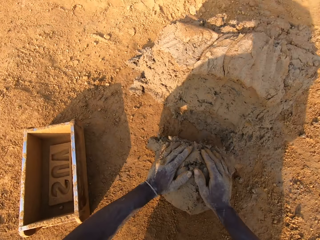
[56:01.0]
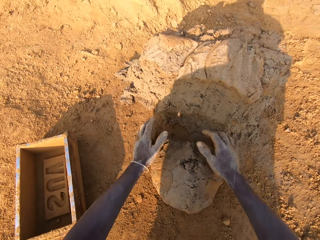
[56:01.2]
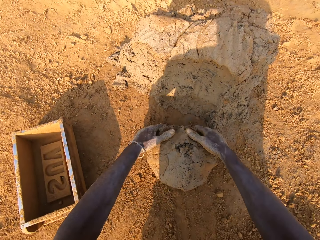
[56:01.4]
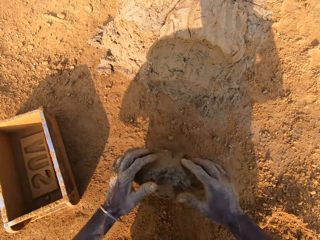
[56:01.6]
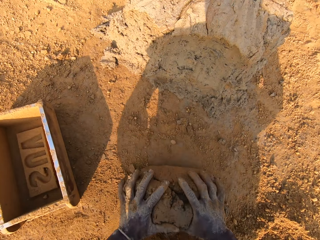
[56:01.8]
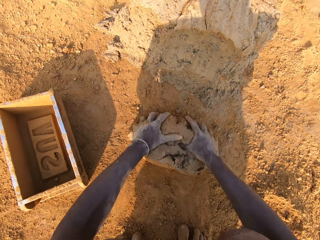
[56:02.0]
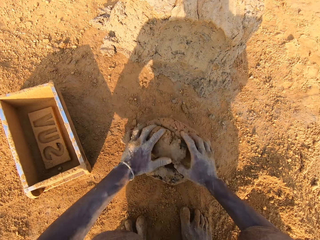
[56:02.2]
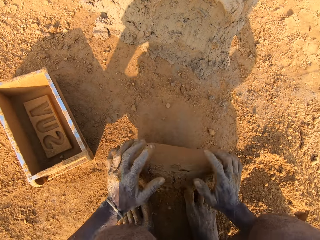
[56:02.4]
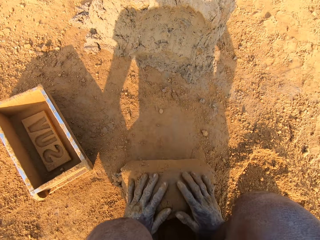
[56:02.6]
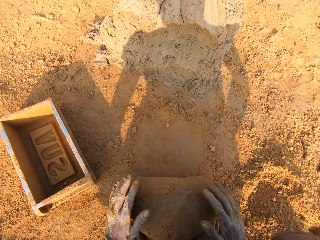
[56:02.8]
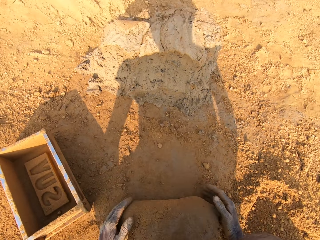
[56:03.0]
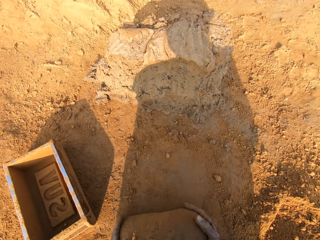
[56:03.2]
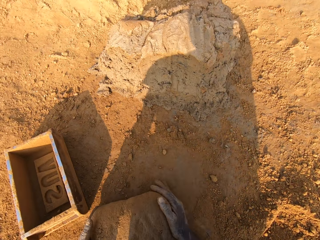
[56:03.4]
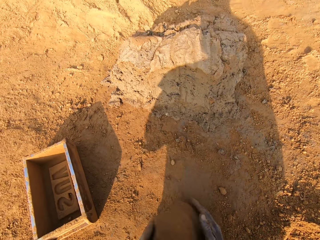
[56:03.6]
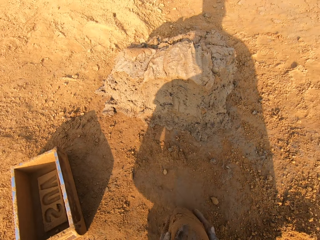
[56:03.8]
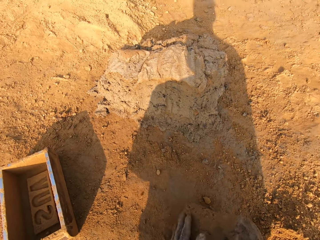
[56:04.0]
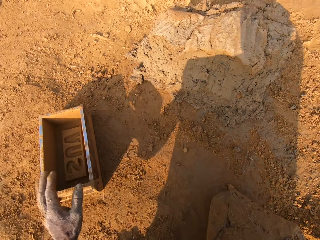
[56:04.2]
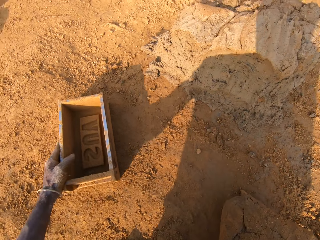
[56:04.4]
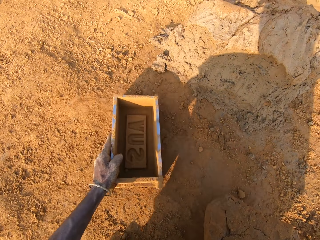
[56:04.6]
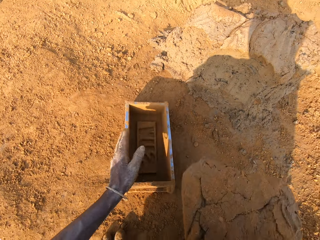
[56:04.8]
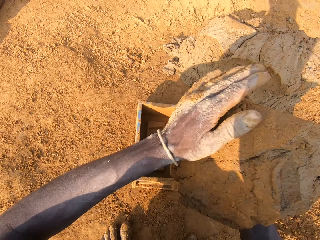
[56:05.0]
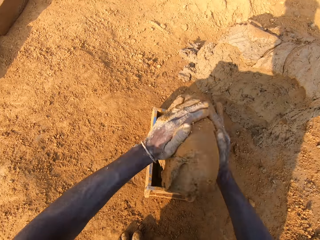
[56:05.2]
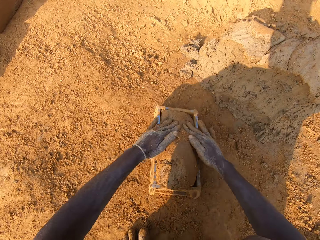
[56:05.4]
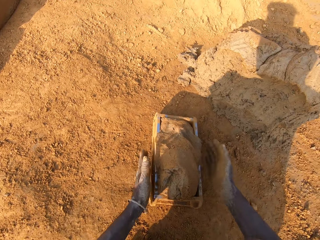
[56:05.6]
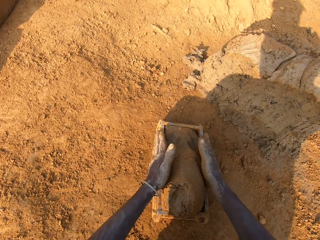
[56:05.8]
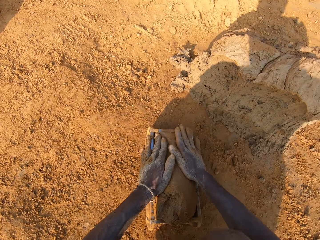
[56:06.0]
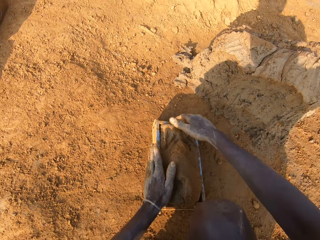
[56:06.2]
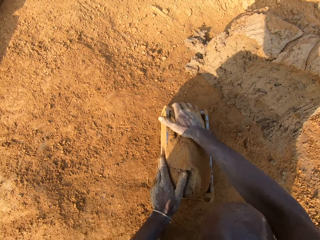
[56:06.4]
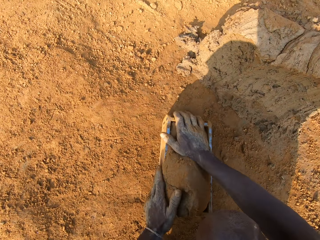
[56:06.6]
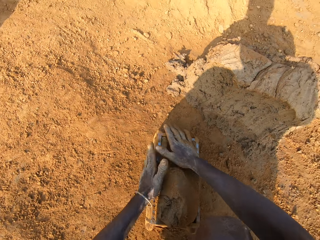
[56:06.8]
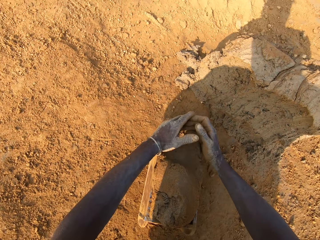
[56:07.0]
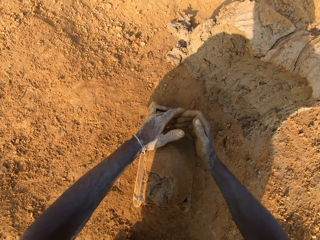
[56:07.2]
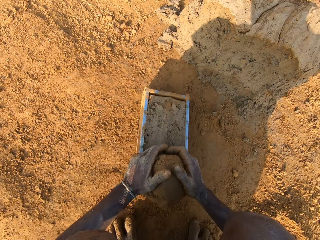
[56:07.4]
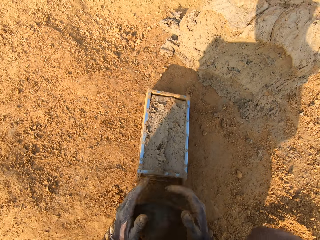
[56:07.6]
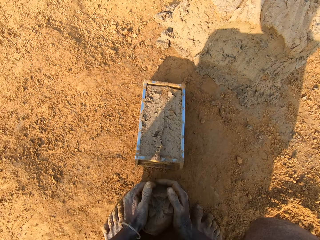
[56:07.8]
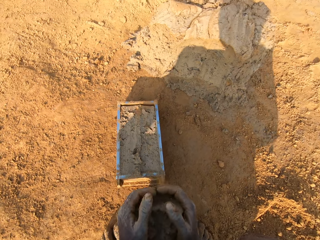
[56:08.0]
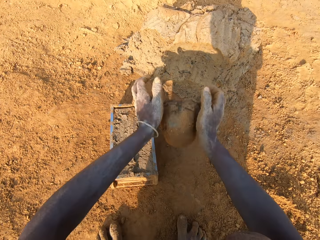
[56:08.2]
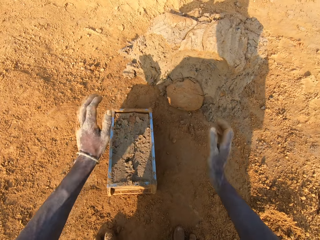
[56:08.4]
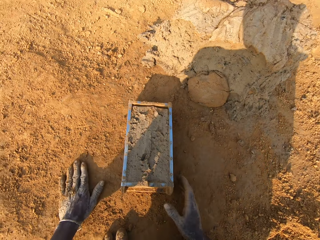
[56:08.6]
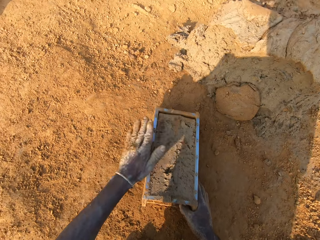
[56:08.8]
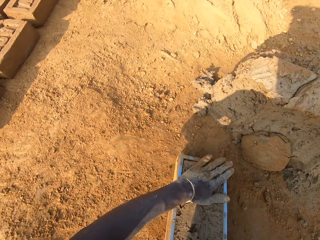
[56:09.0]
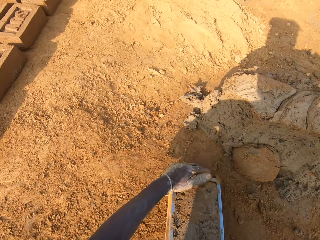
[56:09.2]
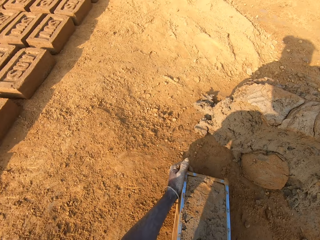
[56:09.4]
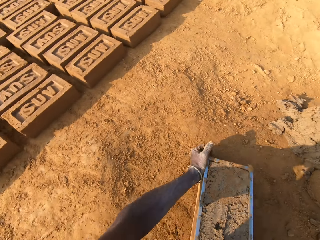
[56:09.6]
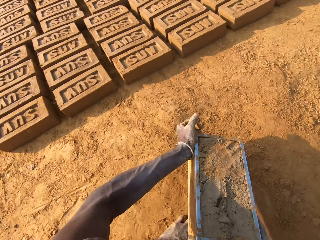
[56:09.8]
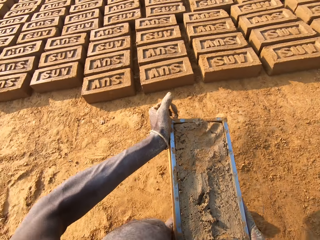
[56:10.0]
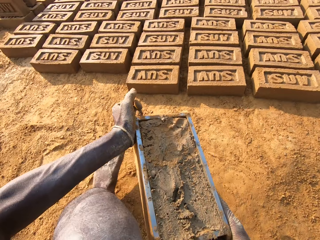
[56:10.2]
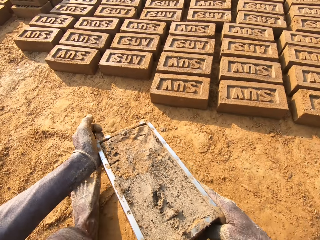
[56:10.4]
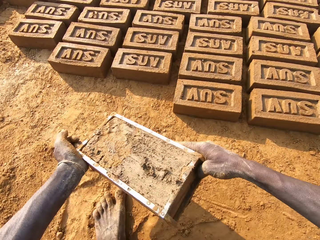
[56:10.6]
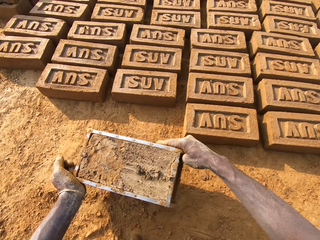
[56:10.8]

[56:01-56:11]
The camera wearer molds the mortar on the ground with his hands. He adjusts the brick mold with his left hand. He picks up the brick mold on the ground. He loads the mortar into the brick mold. He scrapes mortar from the brick mold with his hands. He drops the portion of mortar in his hands on the heap of mortar. He touches sand on the ground with his left hand. He hits the mortar in the brick mold with the sand in his left hand. He moves the brick mold closer to the bricks aligned on the ground. He picks up the brick mold on the ground and walks on the floor.

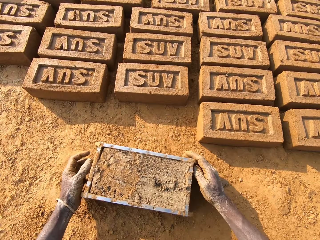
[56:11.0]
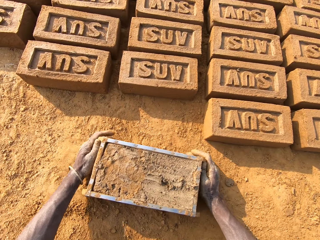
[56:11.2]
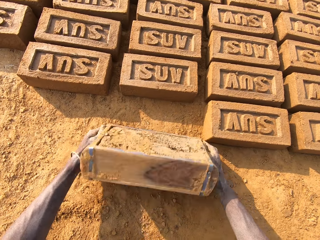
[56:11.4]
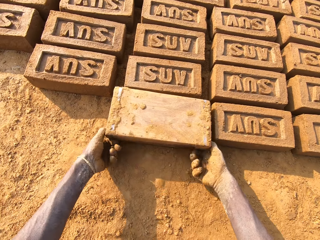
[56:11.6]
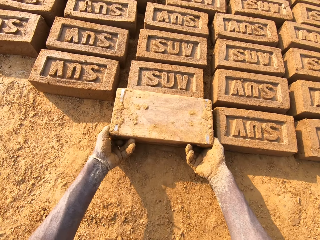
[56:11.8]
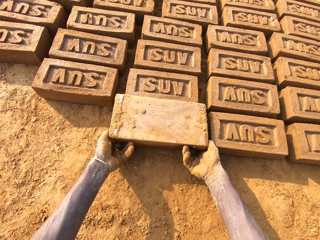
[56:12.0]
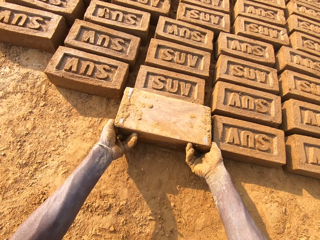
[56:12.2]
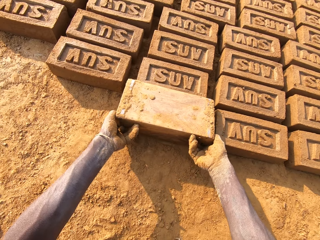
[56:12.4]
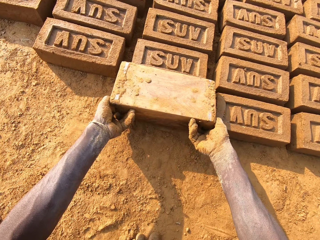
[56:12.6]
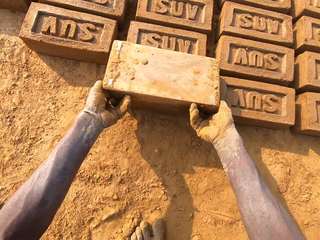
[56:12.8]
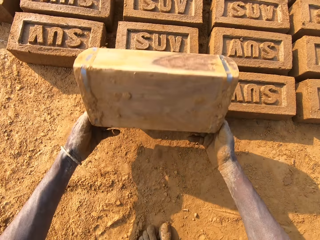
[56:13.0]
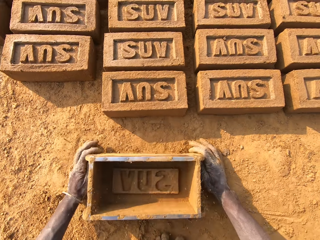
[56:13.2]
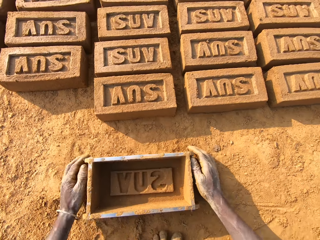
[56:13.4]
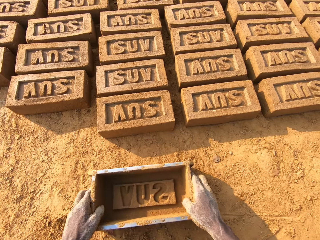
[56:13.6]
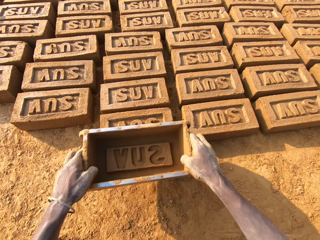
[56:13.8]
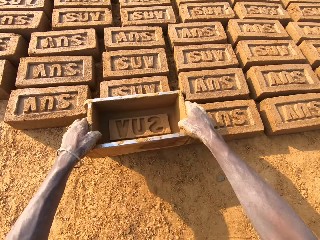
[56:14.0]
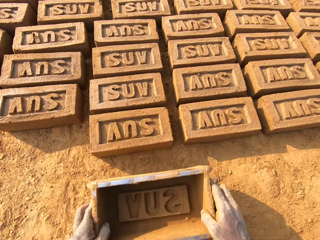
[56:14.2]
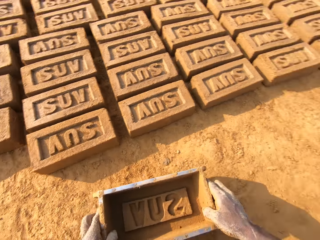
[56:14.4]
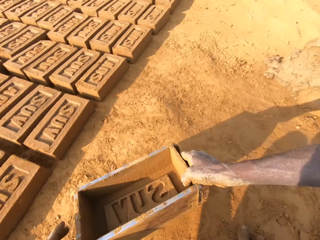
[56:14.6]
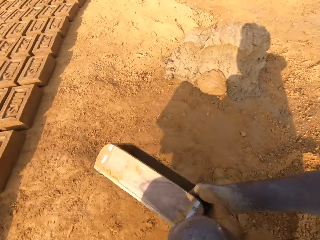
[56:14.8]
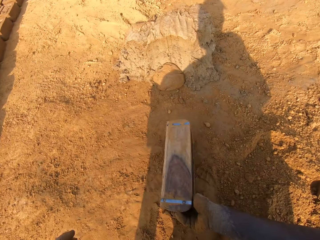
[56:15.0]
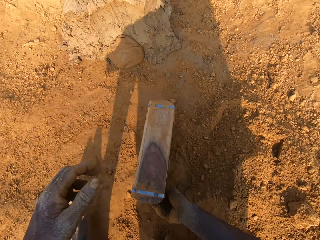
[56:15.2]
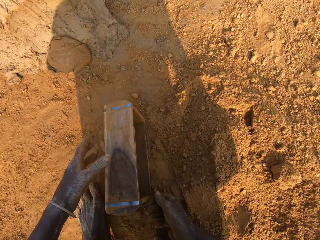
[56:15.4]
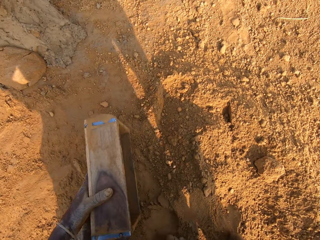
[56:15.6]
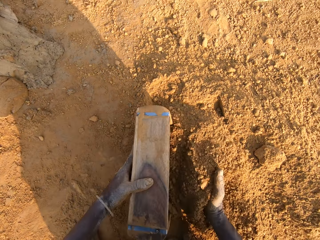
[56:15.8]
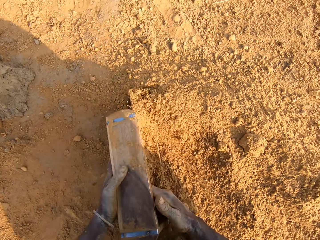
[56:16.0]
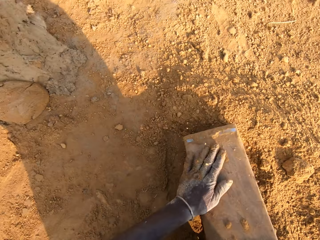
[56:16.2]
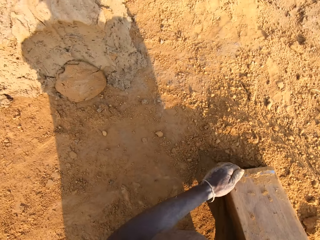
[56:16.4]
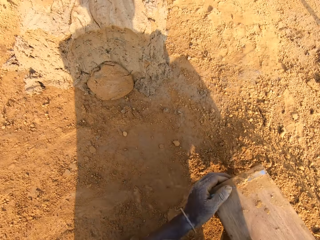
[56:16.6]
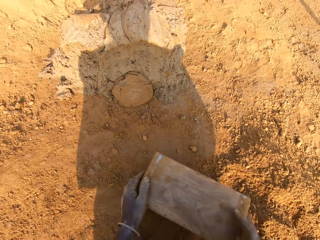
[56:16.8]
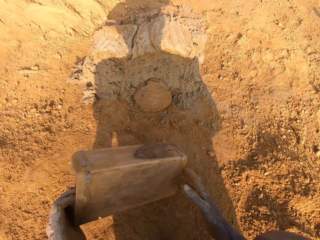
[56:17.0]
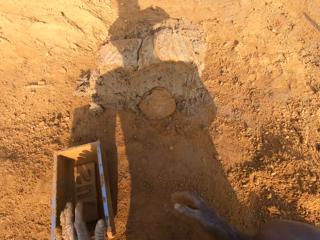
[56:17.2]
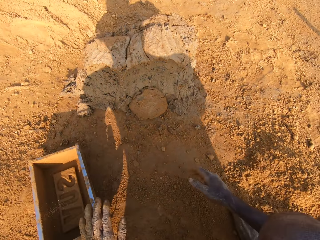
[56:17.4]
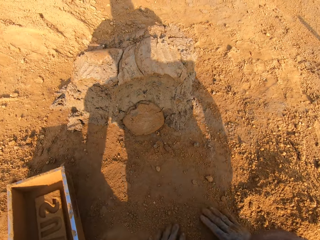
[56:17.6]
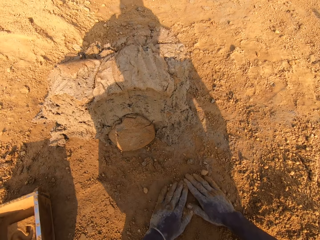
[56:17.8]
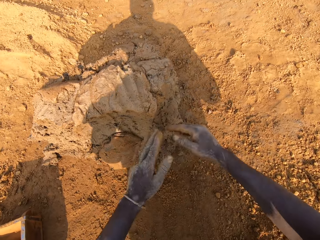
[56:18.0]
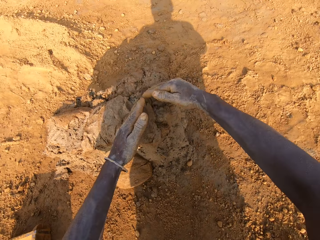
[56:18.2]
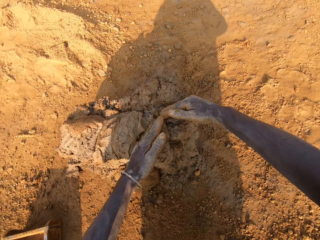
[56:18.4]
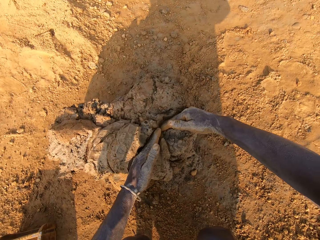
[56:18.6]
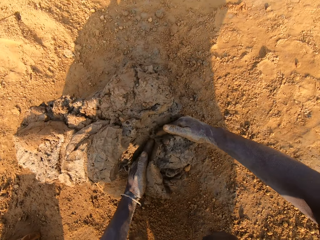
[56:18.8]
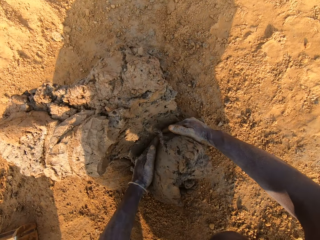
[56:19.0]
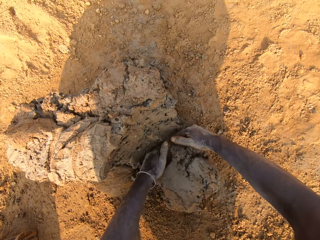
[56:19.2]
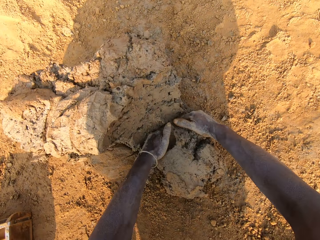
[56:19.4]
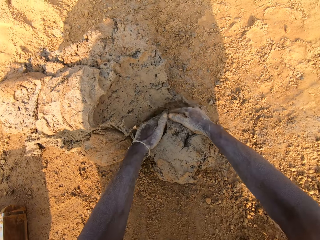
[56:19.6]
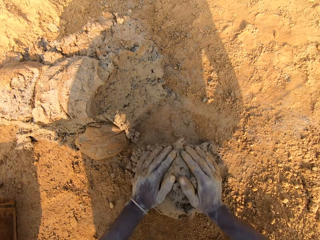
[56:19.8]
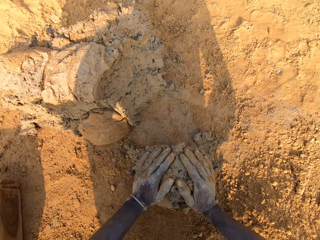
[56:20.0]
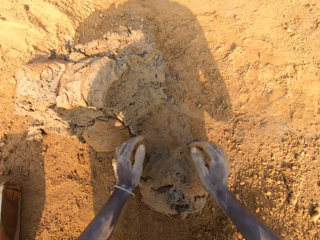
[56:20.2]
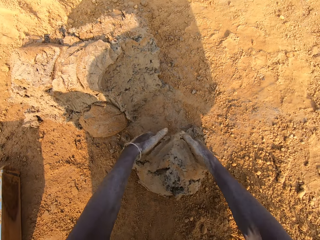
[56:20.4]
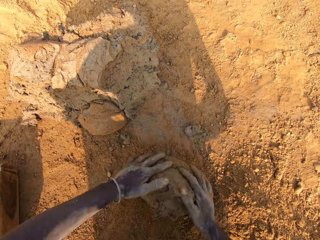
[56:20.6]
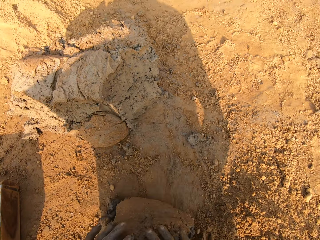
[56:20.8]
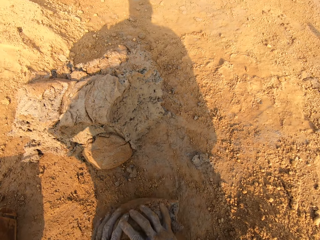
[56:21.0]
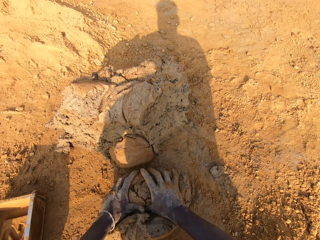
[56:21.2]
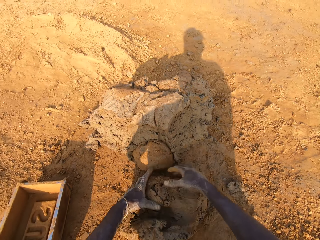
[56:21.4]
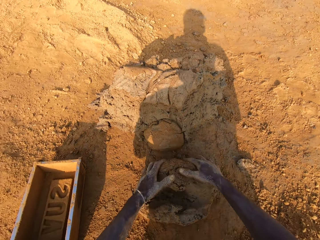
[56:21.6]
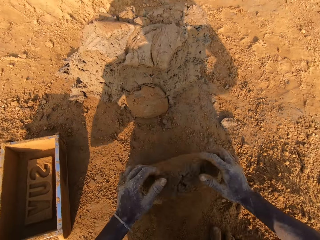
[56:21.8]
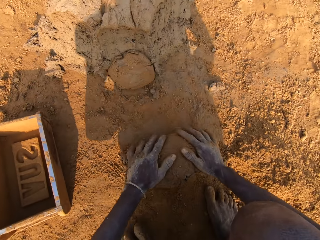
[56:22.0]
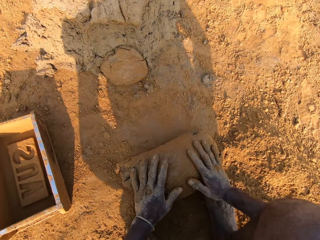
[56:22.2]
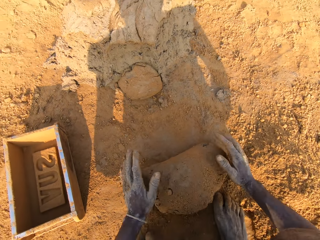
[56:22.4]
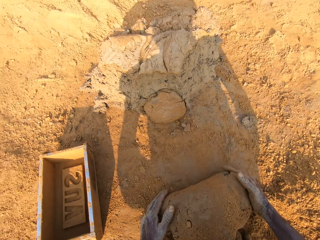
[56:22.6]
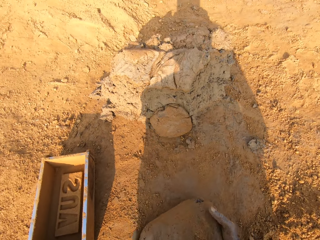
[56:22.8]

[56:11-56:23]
The camera wearer flips the brick mold upside down. He puts the brick mold on the ground. He makes the brick with the brick mold. He removes the brick mold from the brick. He puts the brick mold on the ground. He taps the brick with the brick mold in his hands. He picks up the brick mold on the ground. He moves to the sandy area. He packs sand into the brick mold. He pours the sand in the brick mold on the ground. He puts the brick mold on the ground. He slides his hands on the ground. He cuts out a portion of mortar from the heap of mortar with his hands. He molds the mortar on the ground with his hands.
